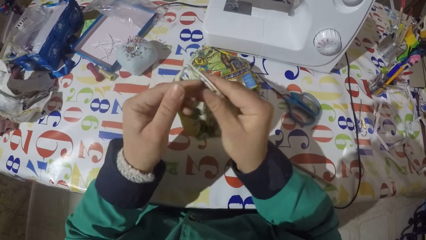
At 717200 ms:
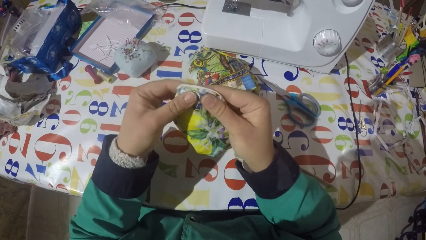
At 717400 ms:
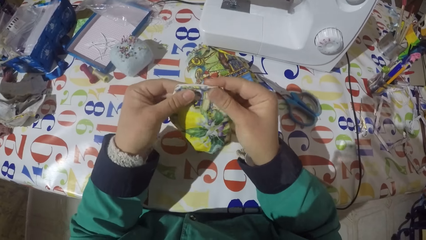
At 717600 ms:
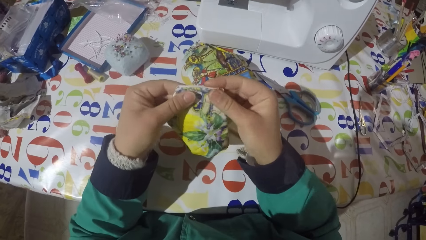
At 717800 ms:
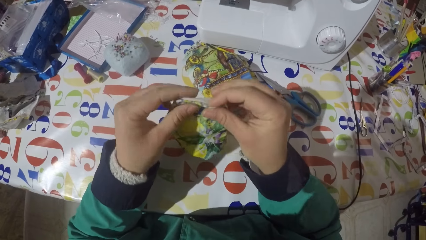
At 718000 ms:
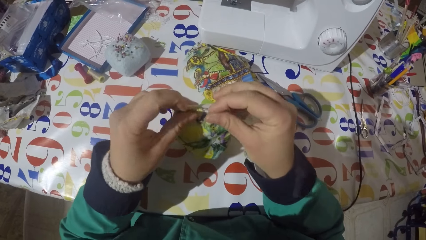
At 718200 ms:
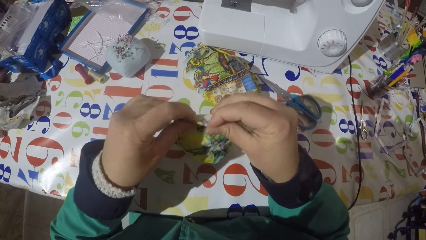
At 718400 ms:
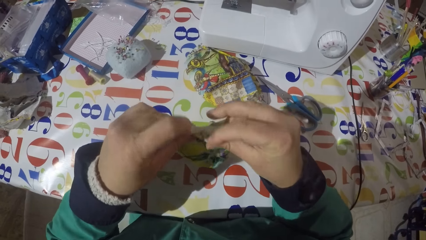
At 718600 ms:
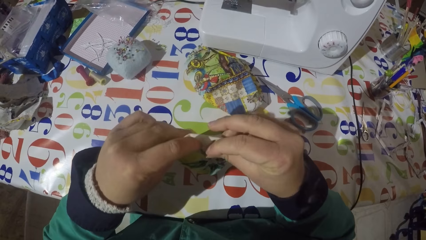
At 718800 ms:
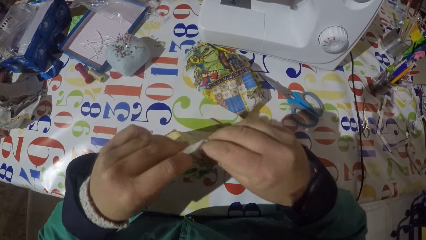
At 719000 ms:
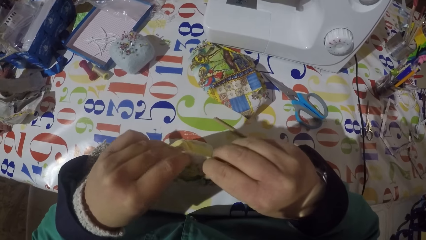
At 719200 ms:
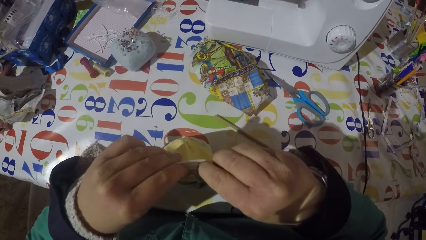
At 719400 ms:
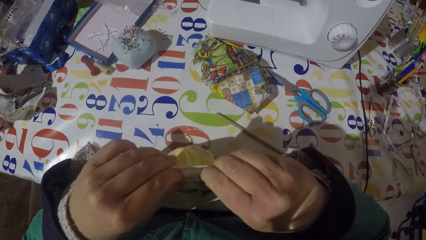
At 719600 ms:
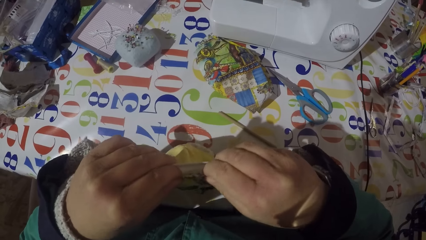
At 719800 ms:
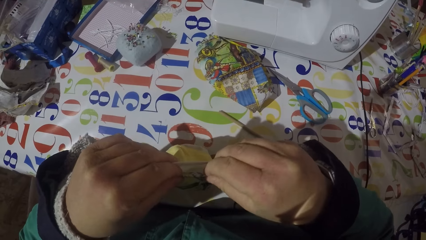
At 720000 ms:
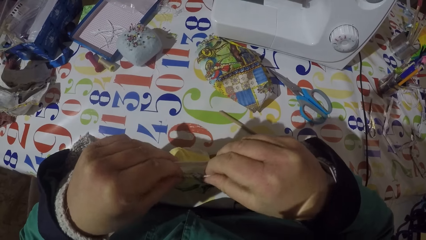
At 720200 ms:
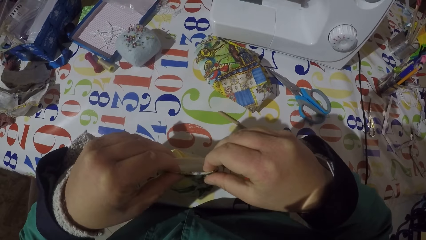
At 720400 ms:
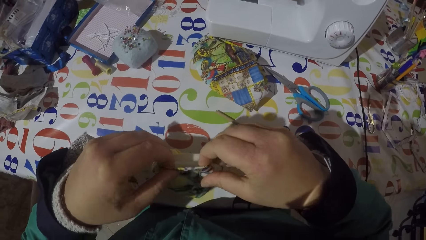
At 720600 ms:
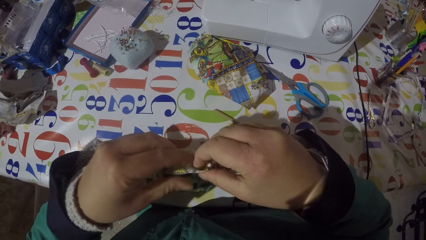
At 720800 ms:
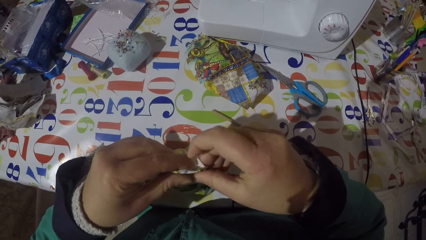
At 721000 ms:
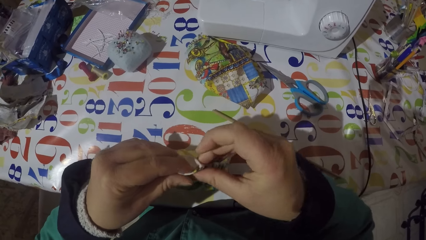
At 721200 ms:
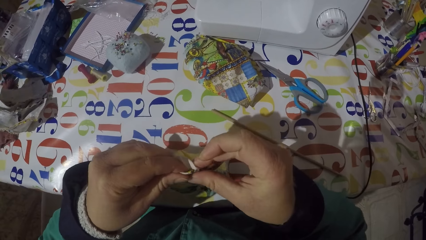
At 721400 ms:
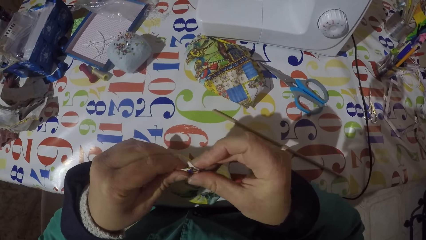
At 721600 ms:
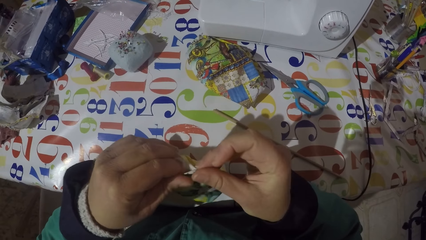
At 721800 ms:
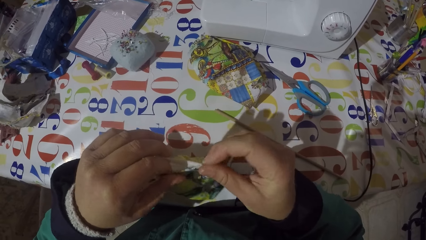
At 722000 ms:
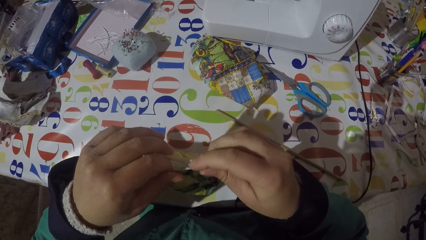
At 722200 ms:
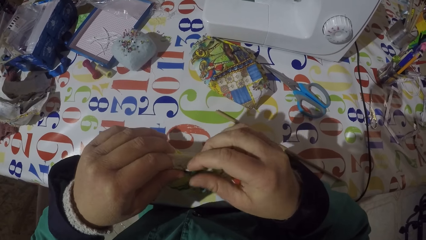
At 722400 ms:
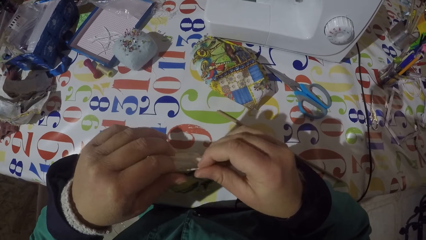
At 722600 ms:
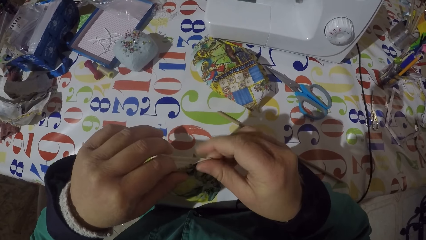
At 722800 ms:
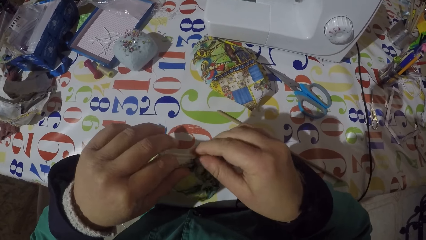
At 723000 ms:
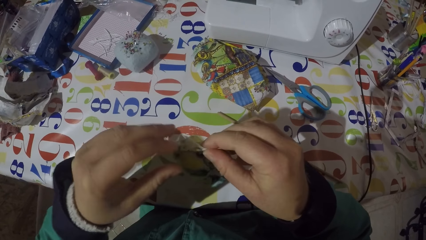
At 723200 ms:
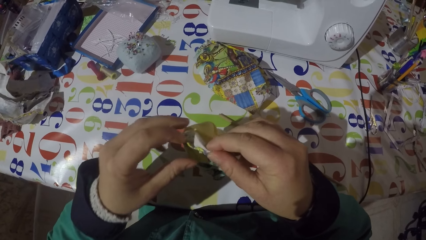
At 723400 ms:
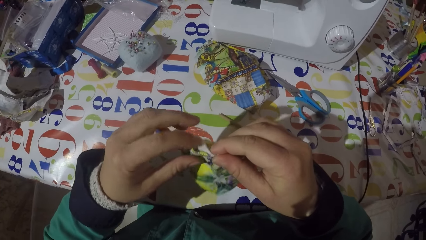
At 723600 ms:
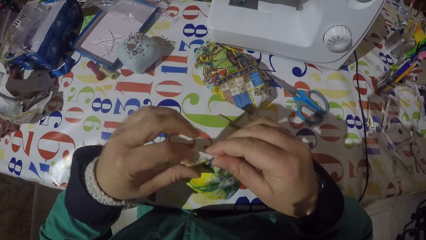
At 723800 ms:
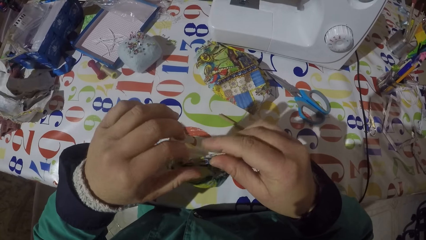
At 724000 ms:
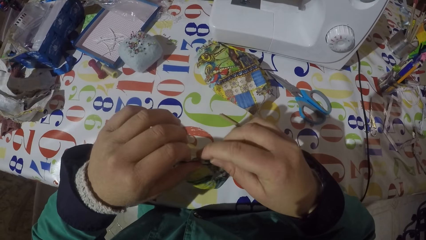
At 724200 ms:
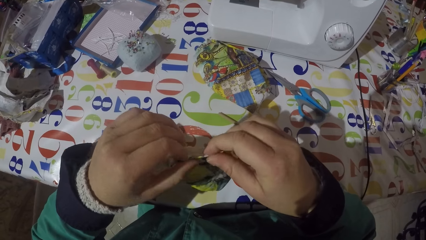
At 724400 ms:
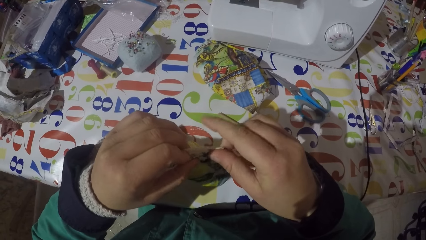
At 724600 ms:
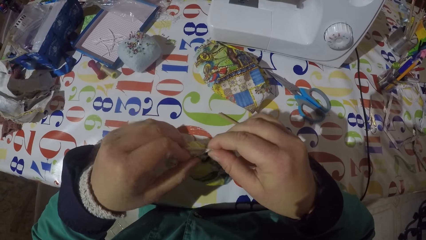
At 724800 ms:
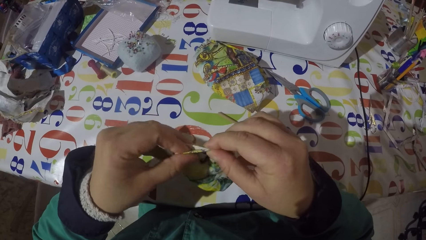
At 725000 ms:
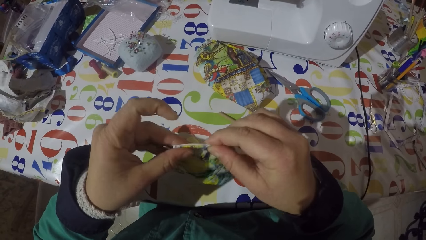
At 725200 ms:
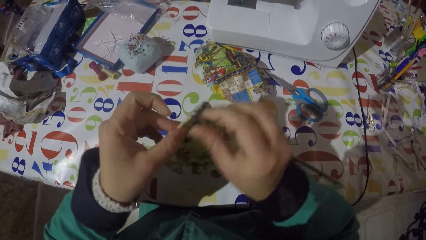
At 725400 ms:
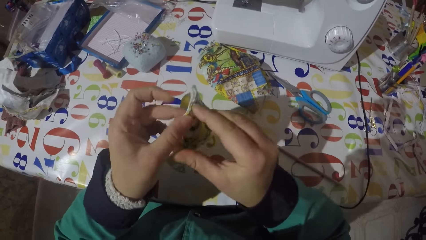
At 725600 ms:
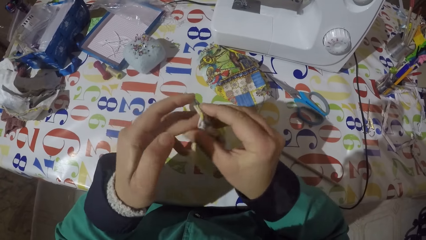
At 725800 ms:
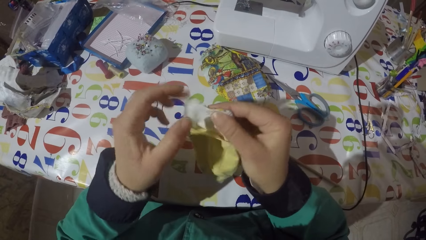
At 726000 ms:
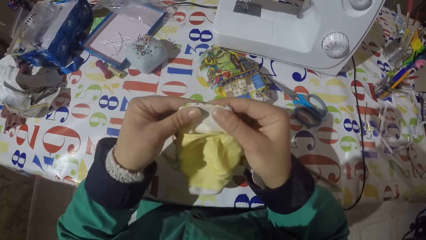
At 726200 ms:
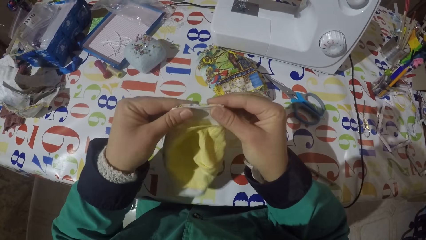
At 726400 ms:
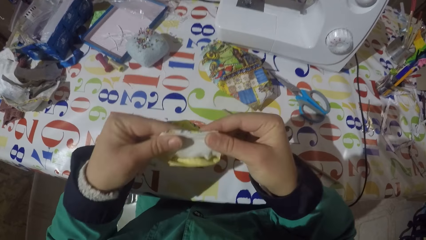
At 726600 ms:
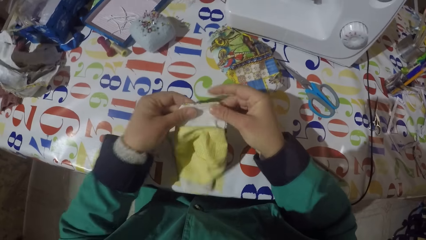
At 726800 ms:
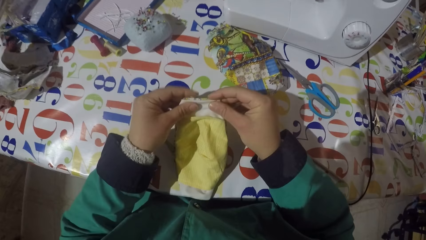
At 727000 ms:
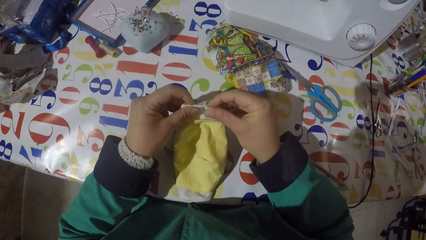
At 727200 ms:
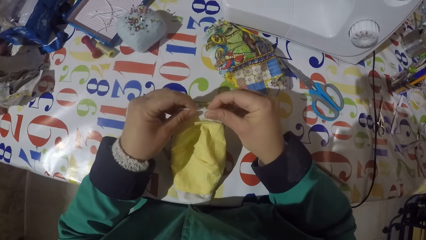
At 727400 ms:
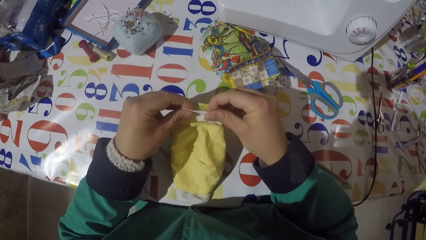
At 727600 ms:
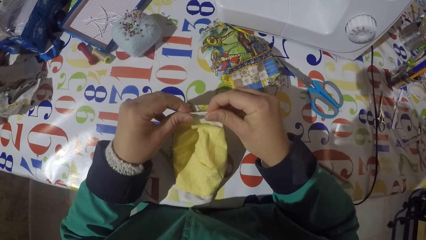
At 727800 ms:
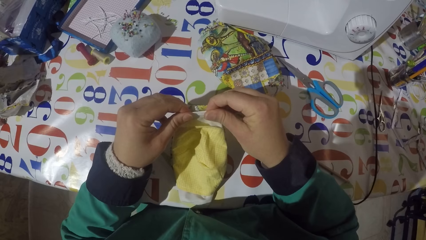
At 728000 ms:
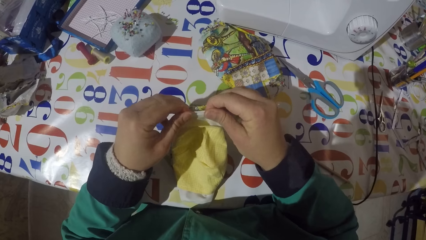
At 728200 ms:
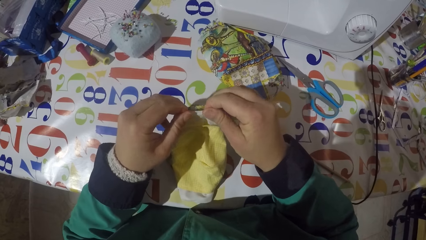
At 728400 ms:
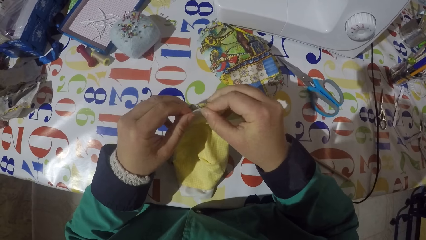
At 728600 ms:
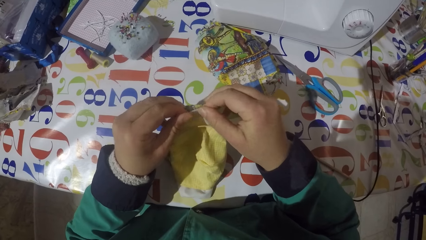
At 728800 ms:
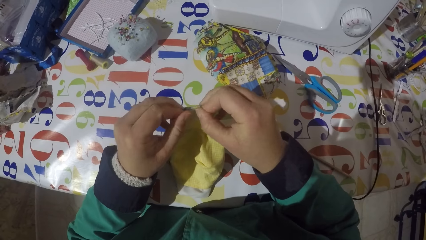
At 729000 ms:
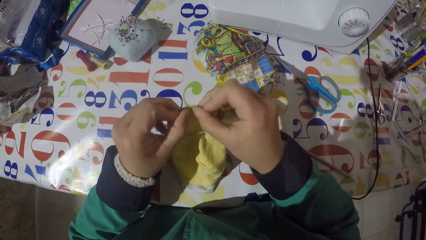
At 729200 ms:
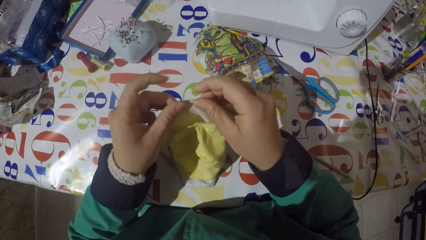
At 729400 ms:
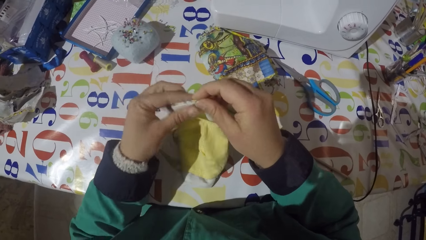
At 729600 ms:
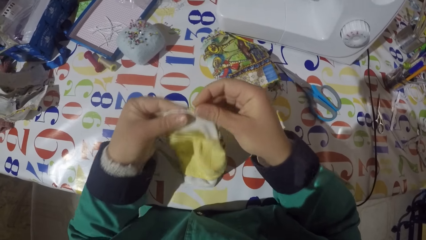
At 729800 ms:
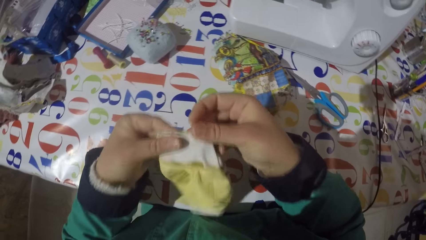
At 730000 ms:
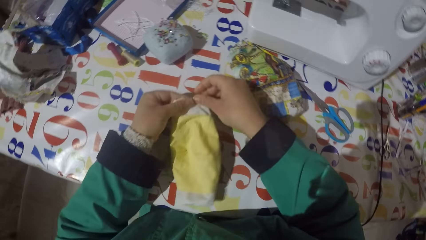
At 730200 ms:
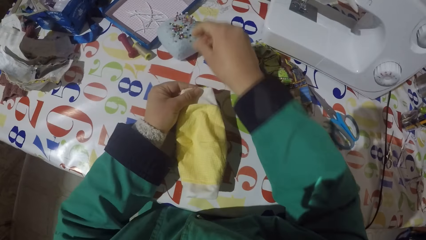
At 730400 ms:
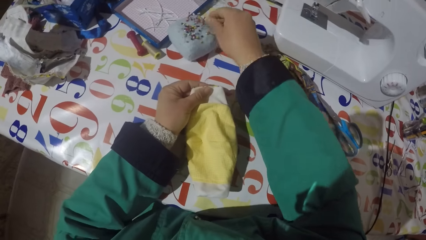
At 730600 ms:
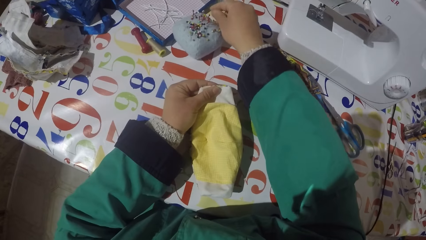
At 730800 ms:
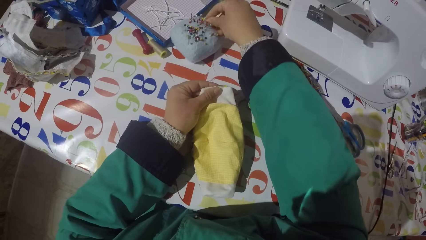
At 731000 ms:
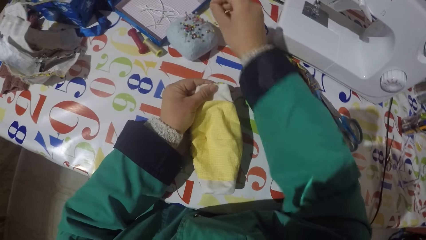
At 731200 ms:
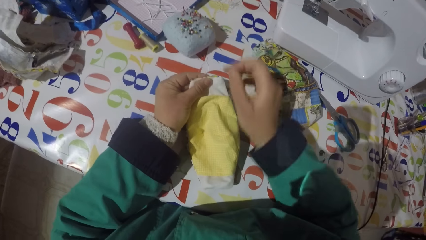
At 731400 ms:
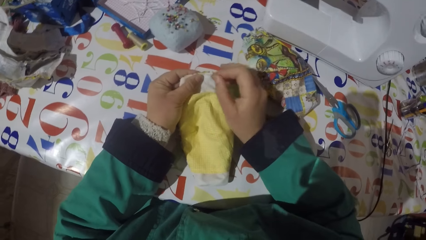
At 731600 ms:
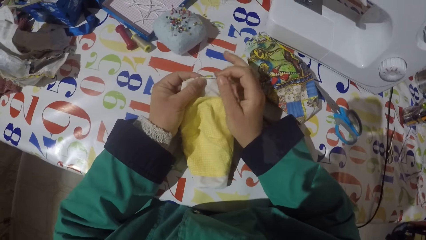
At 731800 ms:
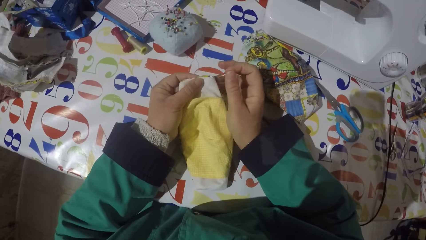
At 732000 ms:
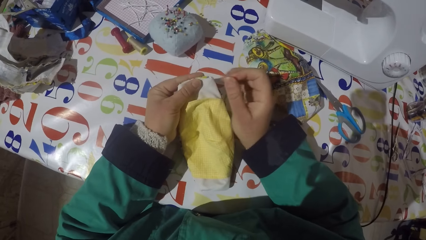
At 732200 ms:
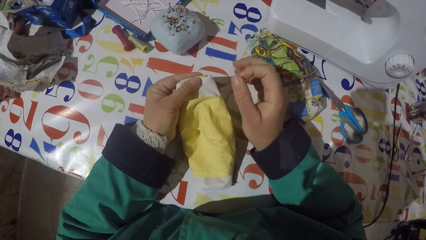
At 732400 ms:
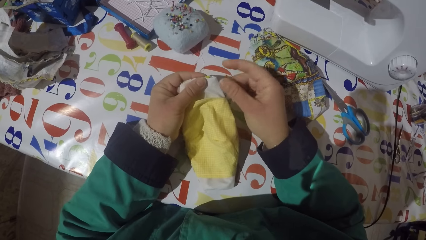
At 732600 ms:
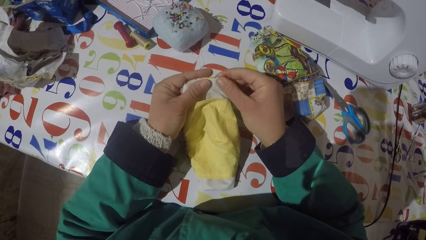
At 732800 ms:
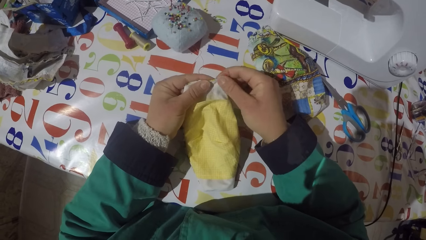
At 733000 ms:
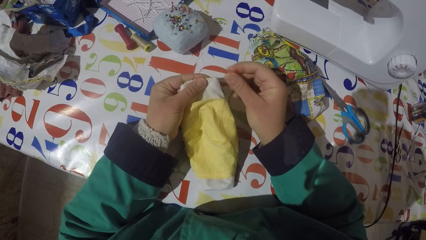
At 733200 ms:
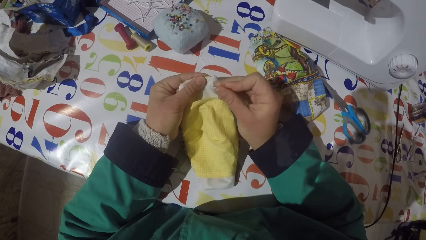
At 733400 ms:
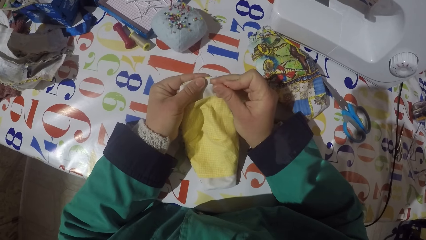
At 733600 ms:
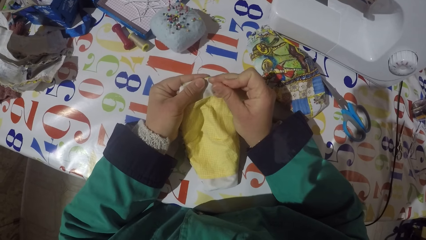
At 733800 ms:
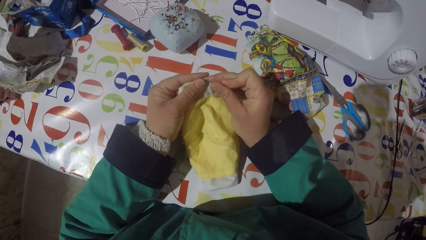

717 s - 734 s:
The camera wearer turns the piece of garment or cloth. He aligns the piece of garment. He turns the piece of garment. He aligns the piece of garment. He holds the piece of garment with his left hand. He picks a pin from the sponge. He inserts the pin inside the piece of cloth.
